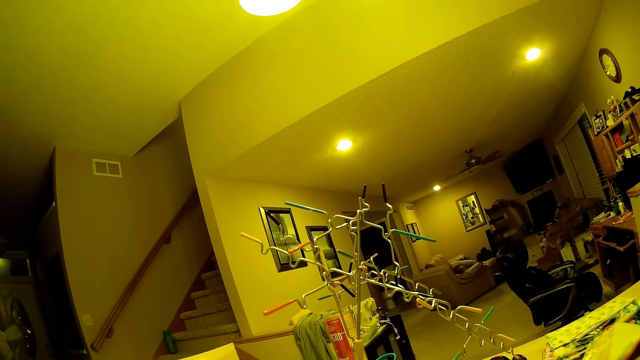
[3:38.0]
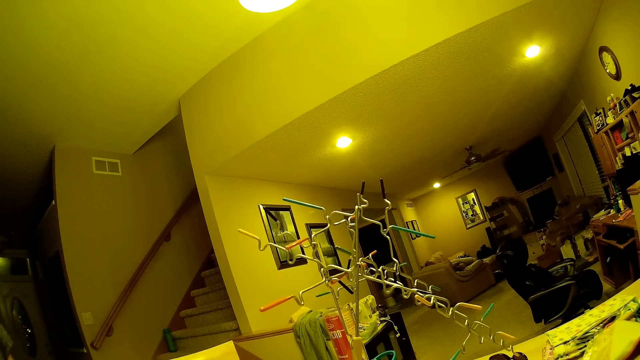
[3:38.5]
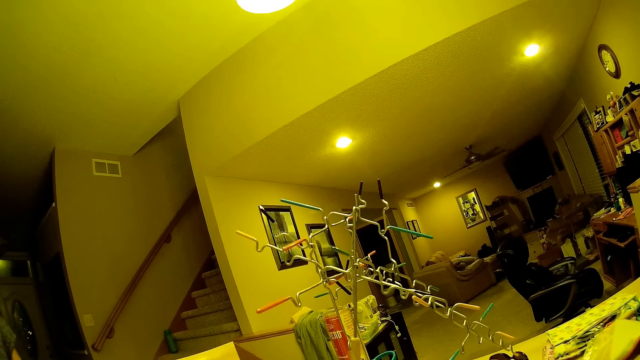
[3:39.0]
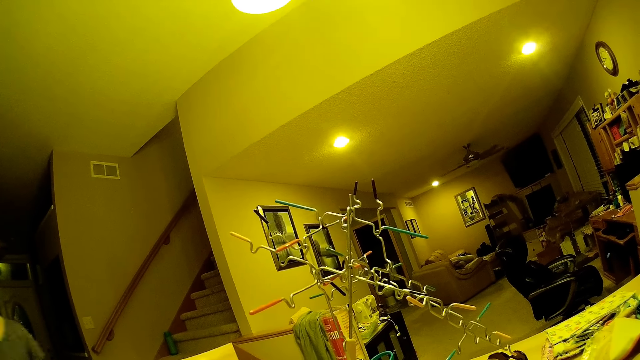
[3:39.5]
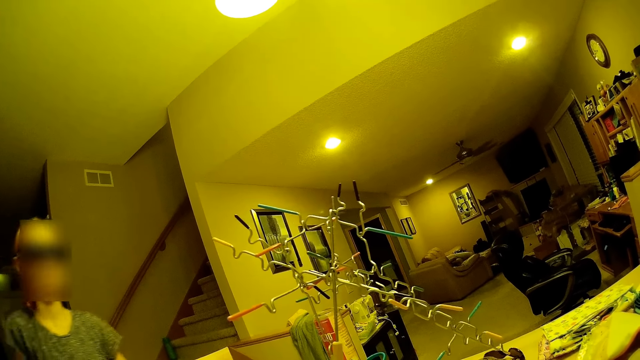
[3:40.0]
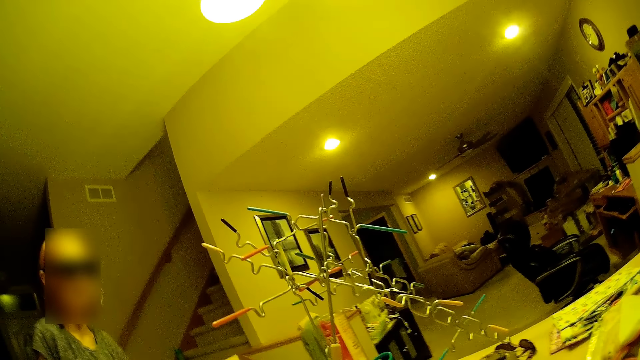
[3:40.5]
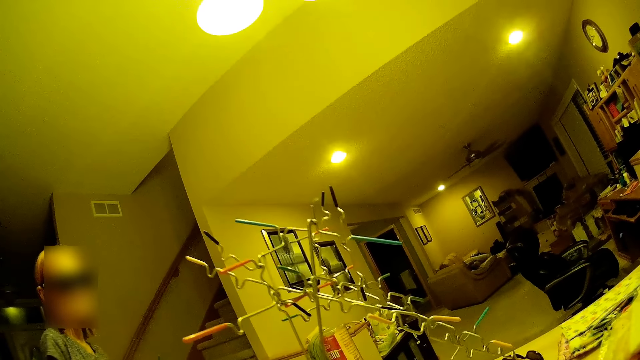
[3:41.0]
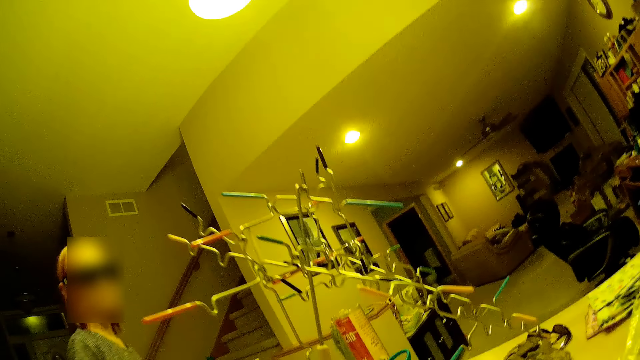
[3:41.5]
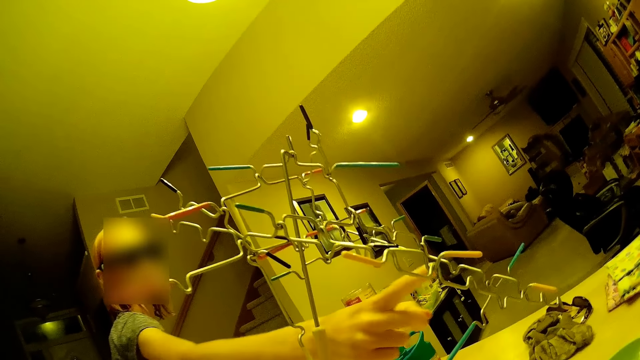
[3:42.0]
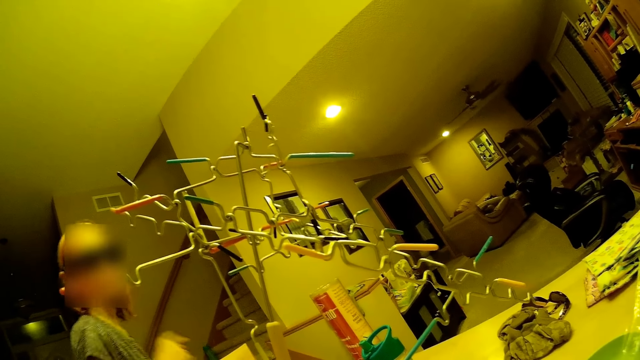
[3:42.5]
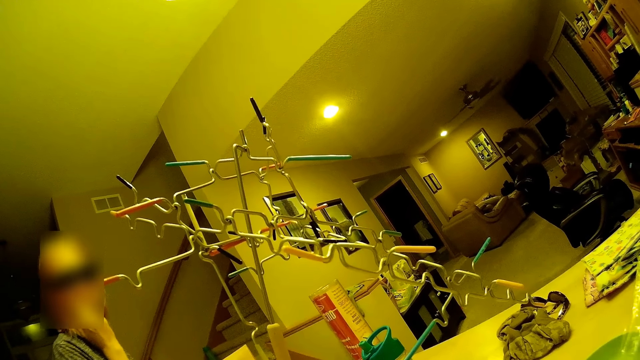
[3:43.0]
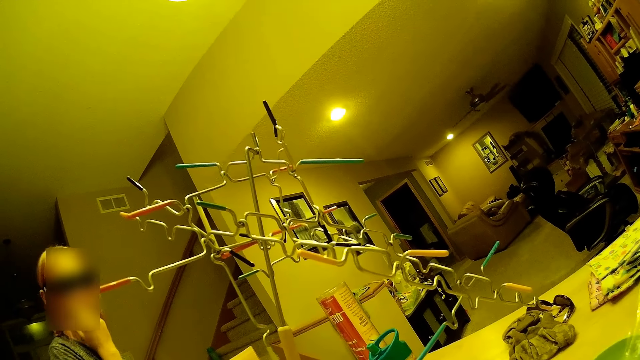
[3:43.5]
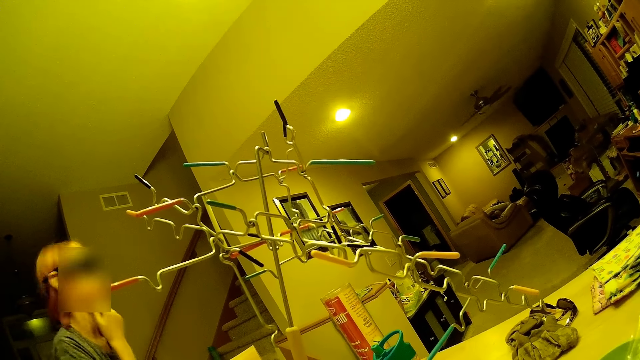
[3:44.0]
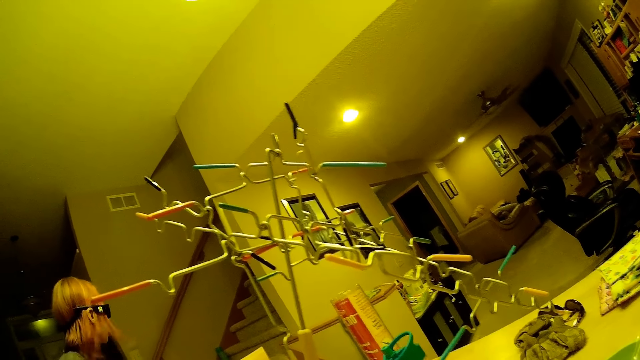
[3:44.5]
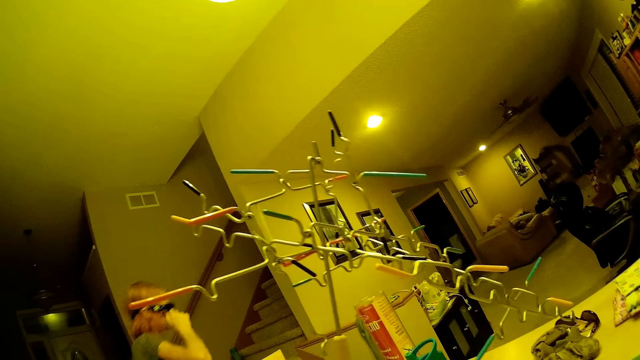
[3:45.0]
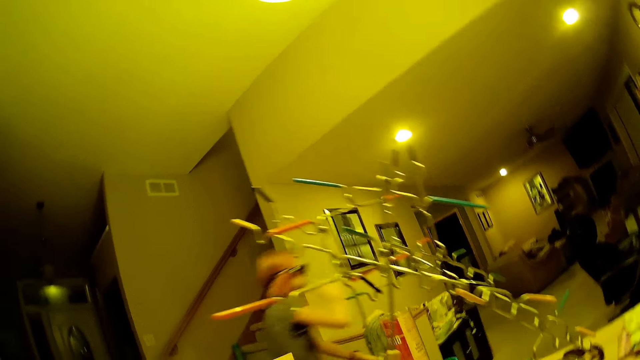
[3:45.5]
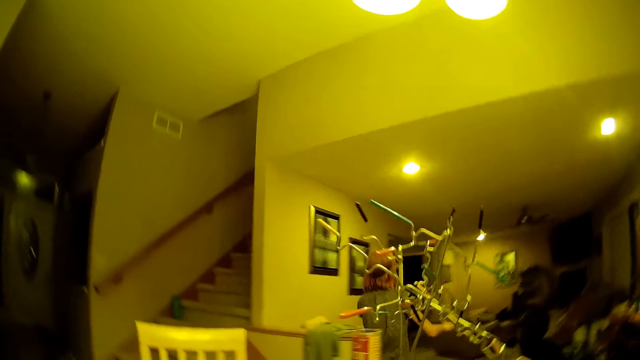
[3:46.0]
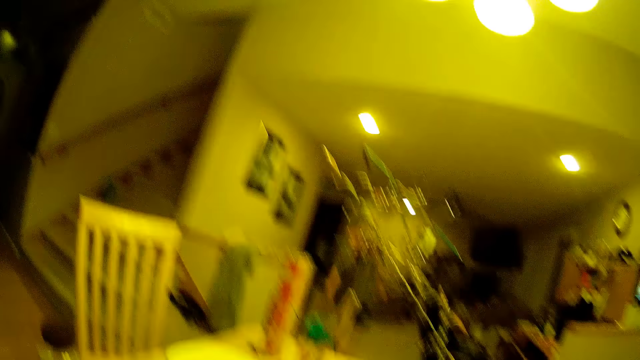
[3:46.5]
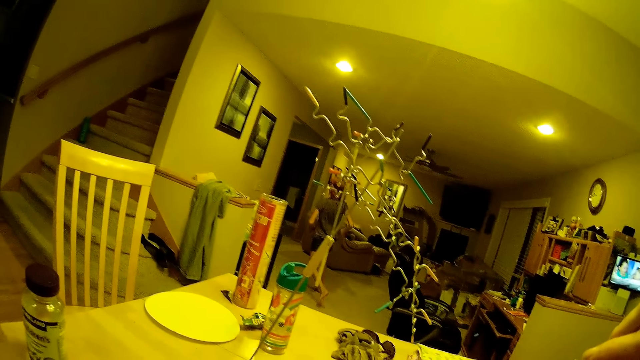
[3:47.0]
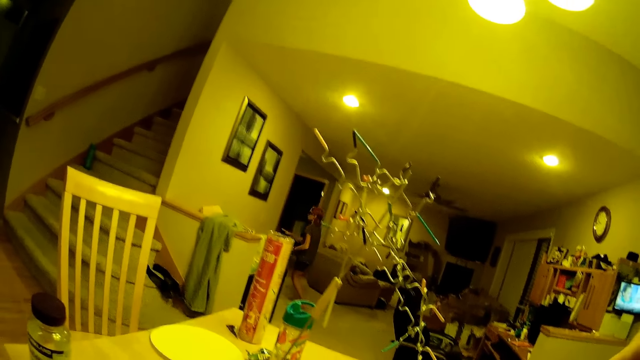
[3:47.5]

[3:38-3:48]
A girl points at the stick board game with her right hand. The camera wearer stretches a hand in the room. They walk in the room.

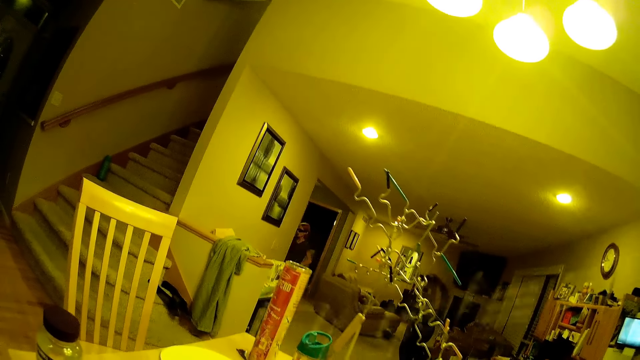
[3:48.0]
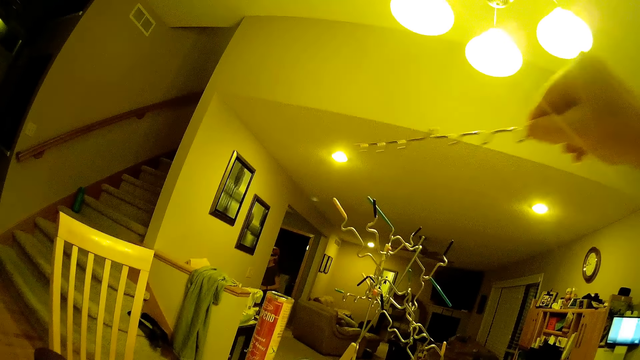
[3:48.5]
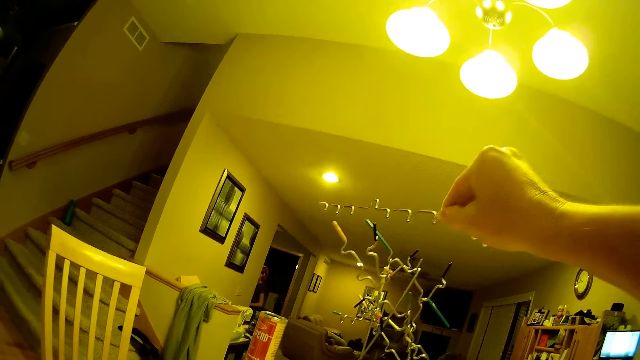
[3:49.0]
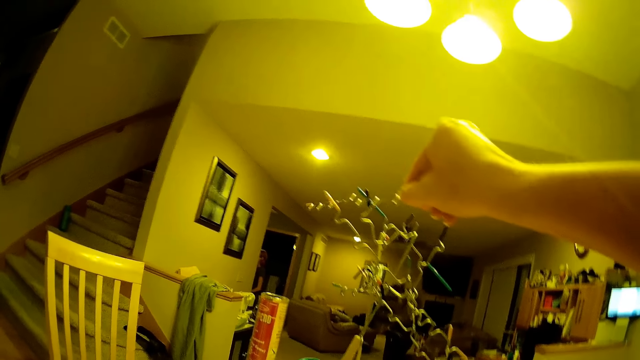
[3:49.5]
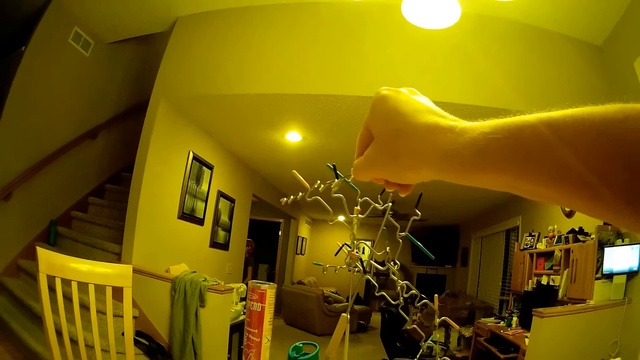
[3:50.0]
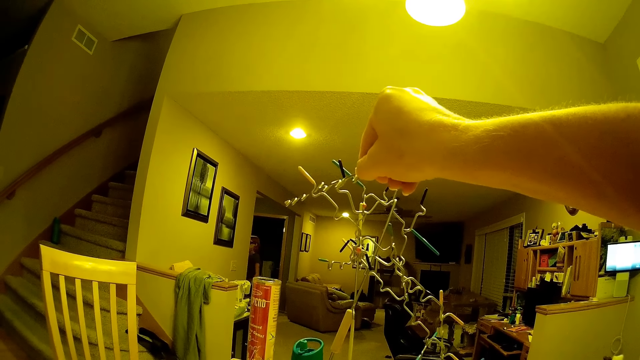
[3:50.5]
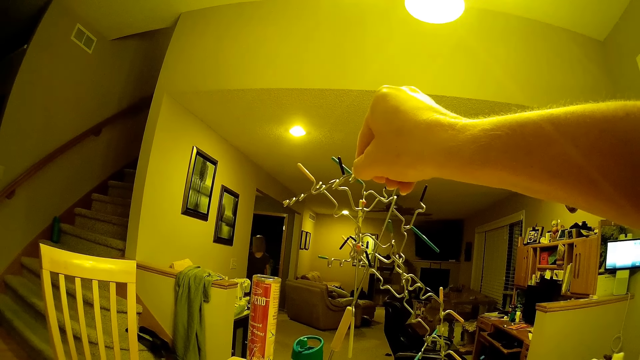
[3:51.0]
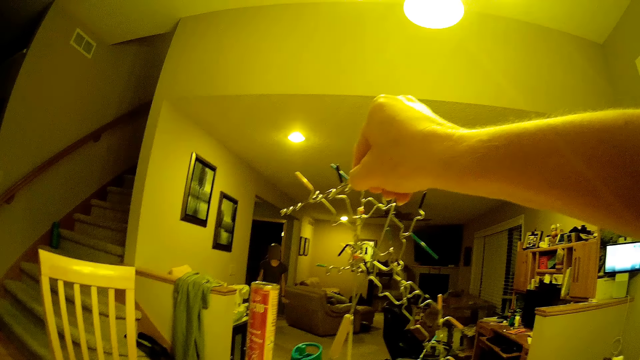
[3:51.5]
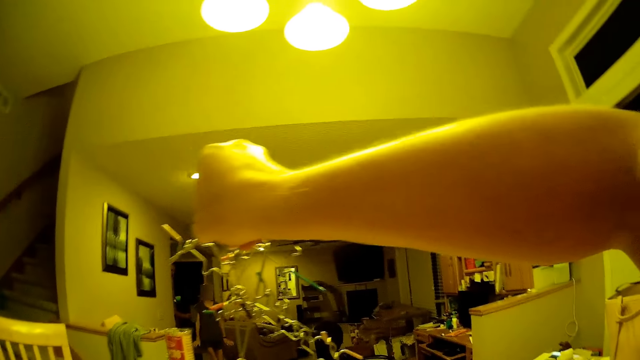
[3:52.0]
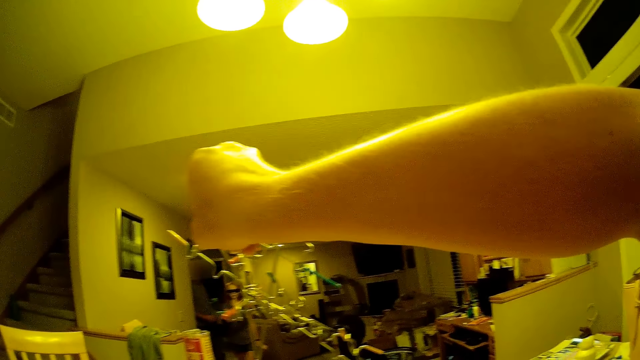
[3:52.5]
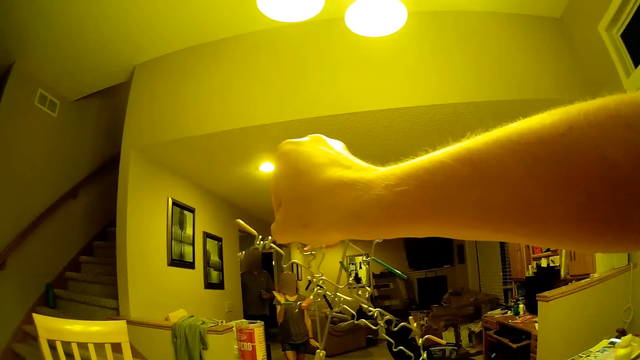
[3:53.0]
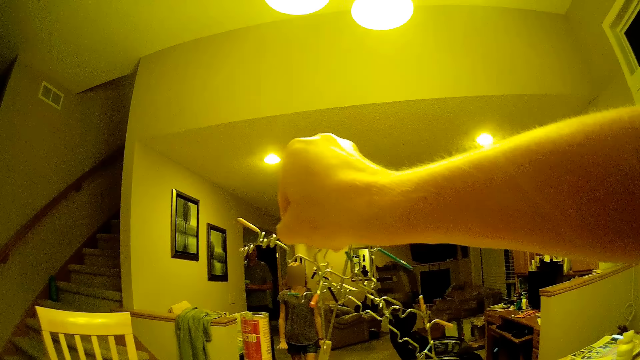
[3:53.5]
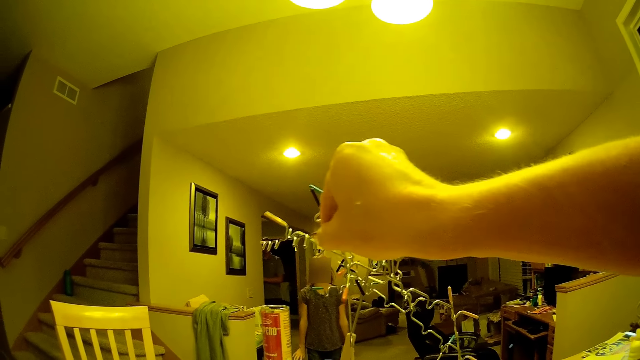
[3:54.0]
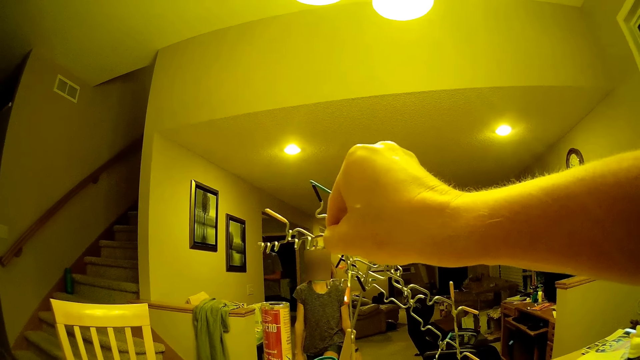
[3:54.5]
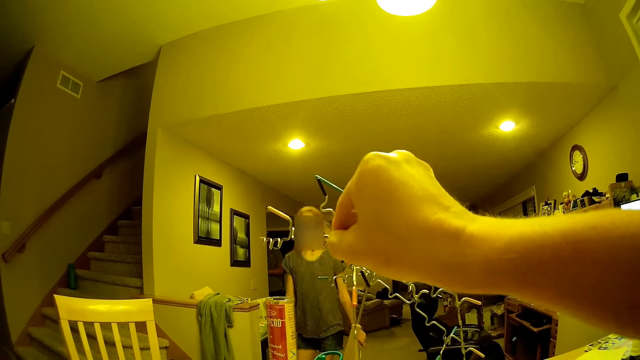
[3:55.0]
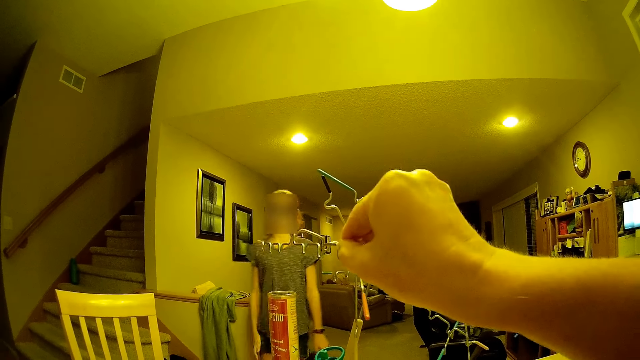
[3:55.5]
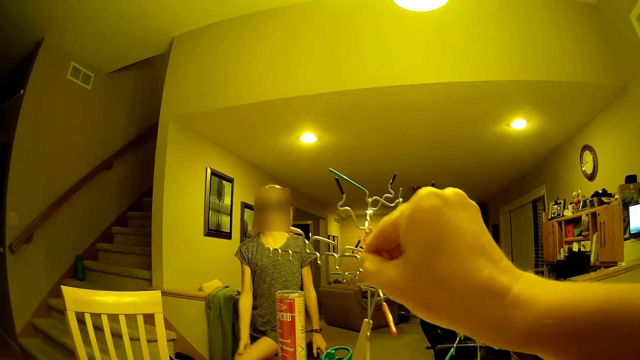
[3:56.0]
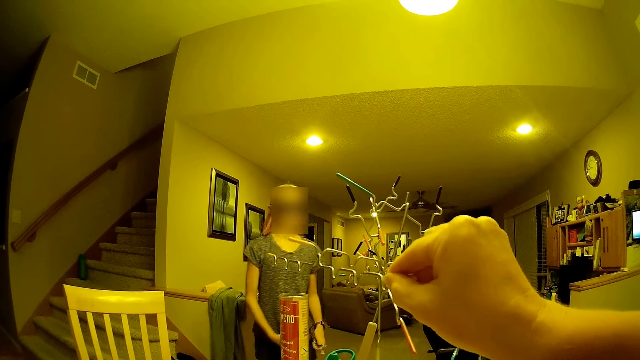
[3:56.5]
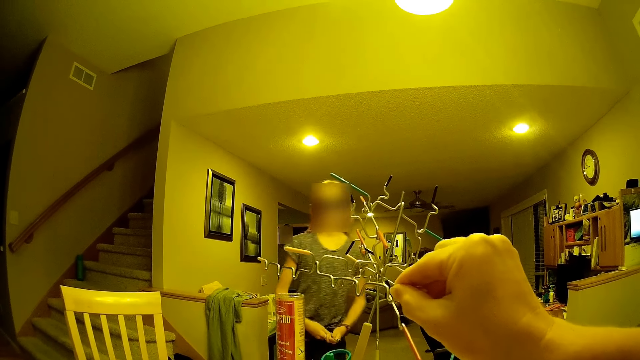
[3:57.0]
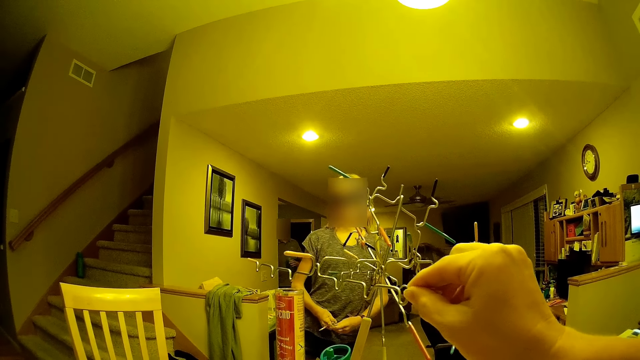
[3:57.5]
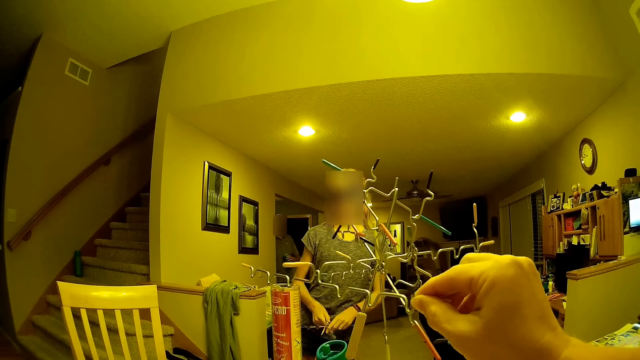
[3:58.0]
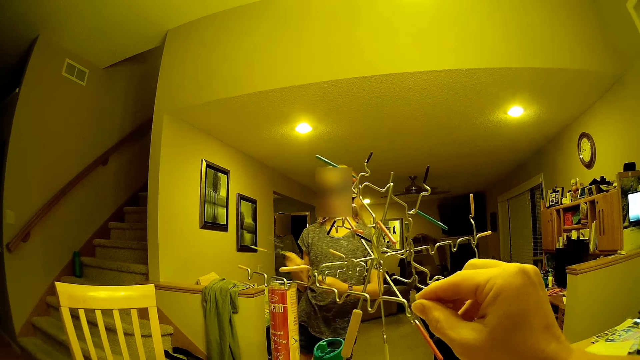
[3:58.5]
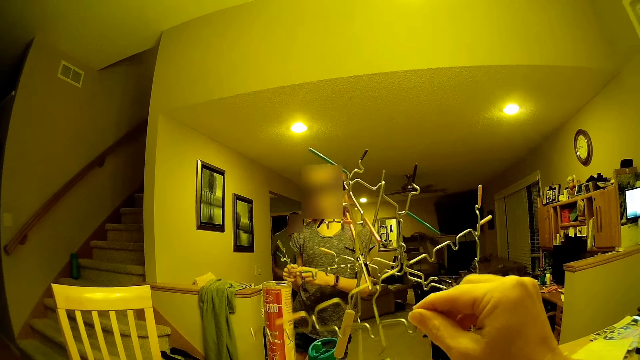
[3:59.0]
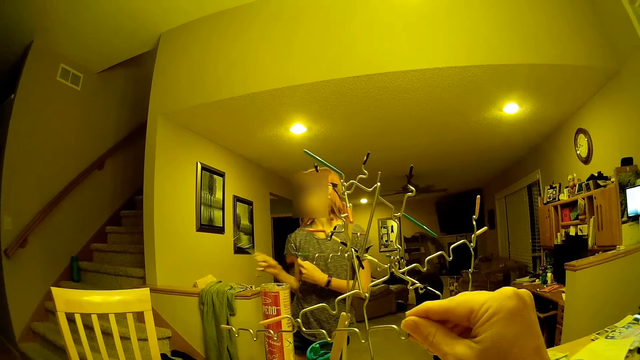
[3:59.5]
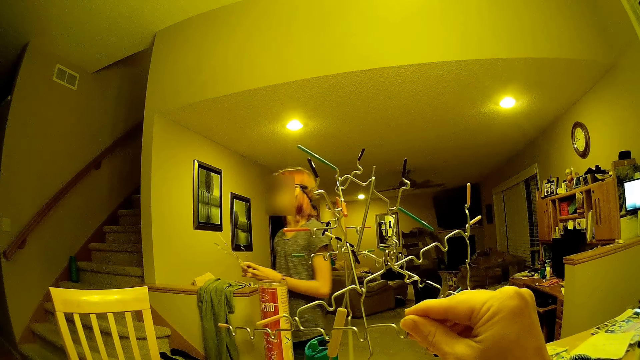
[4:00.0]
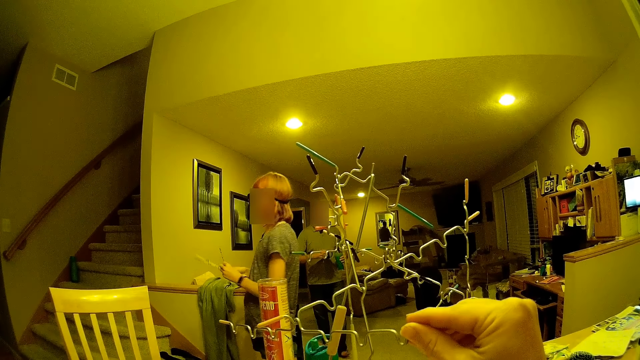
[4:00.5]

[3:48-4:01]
A person fixes something in the room. The camera wearer puts the game board stick on the tower. They walk in the room. The person fixes something in the room.
